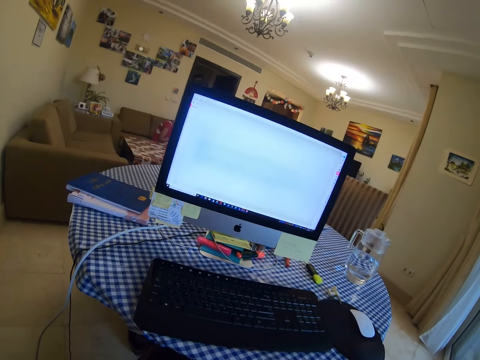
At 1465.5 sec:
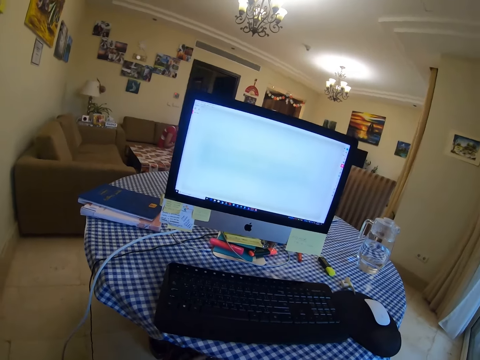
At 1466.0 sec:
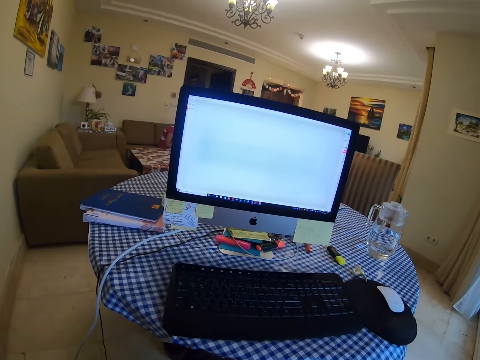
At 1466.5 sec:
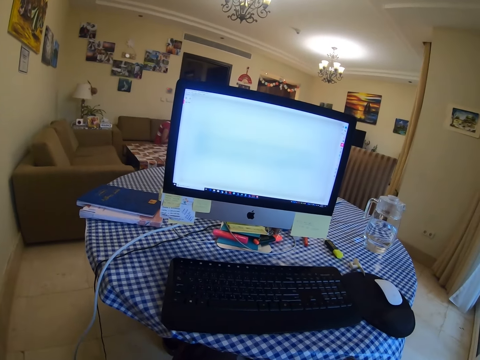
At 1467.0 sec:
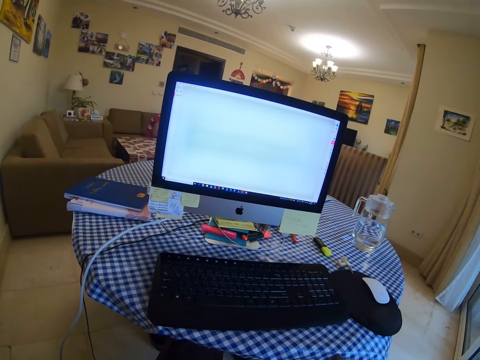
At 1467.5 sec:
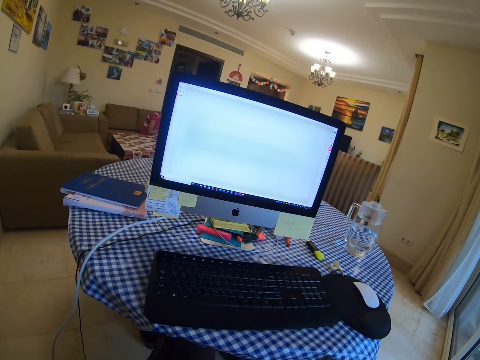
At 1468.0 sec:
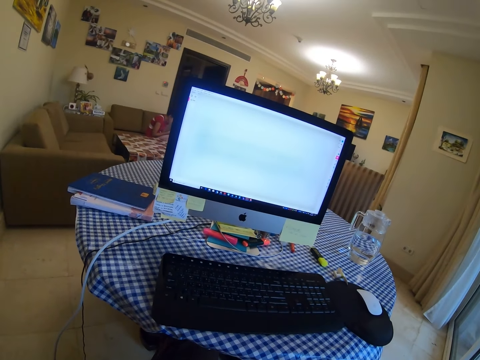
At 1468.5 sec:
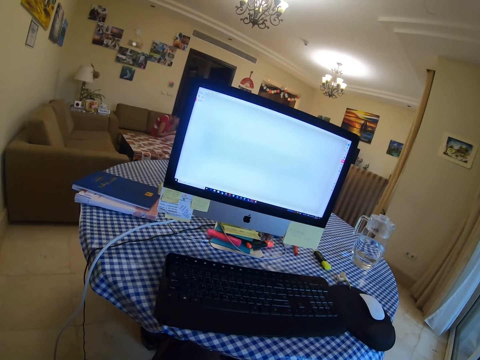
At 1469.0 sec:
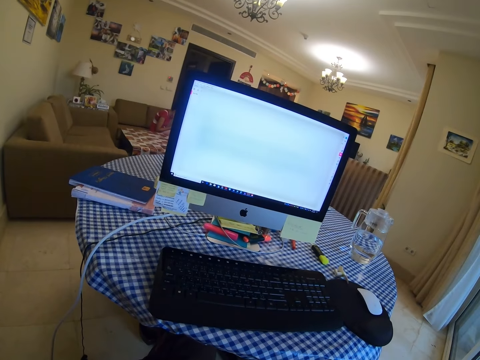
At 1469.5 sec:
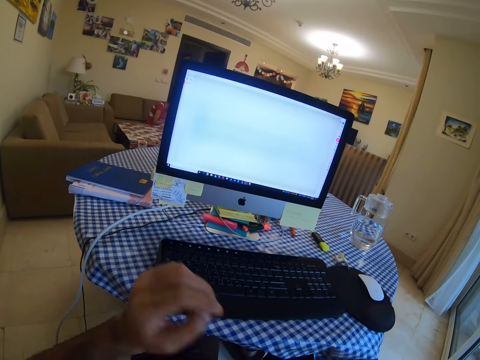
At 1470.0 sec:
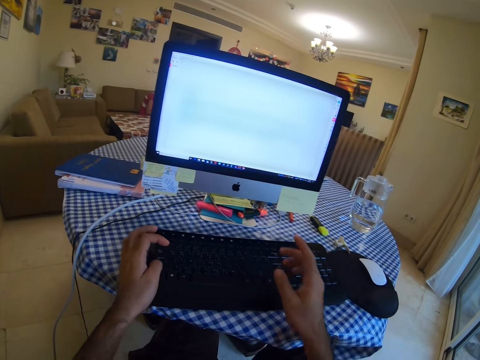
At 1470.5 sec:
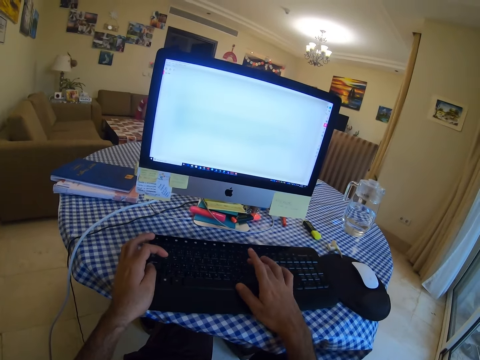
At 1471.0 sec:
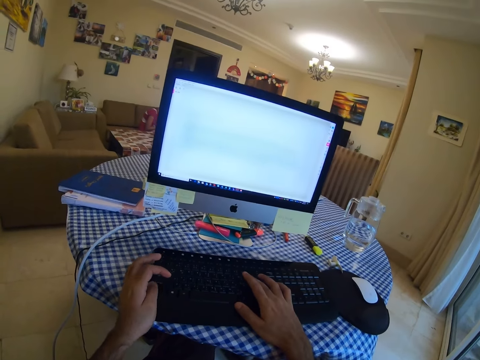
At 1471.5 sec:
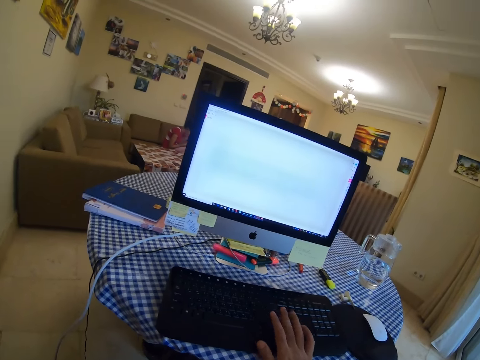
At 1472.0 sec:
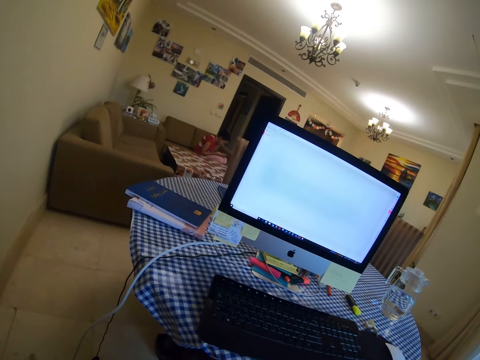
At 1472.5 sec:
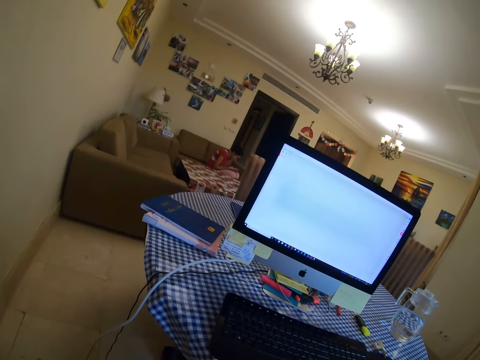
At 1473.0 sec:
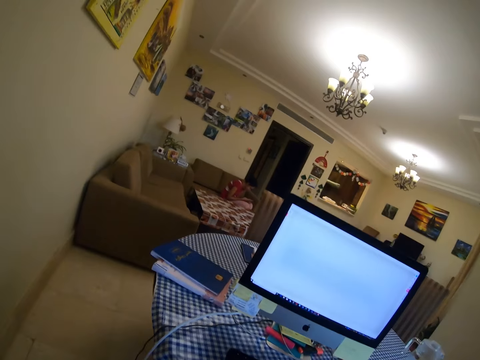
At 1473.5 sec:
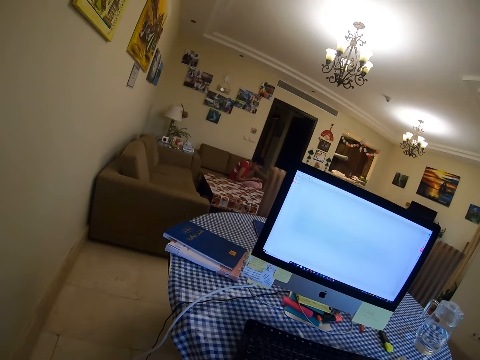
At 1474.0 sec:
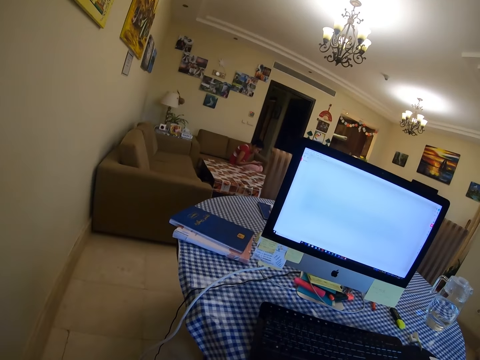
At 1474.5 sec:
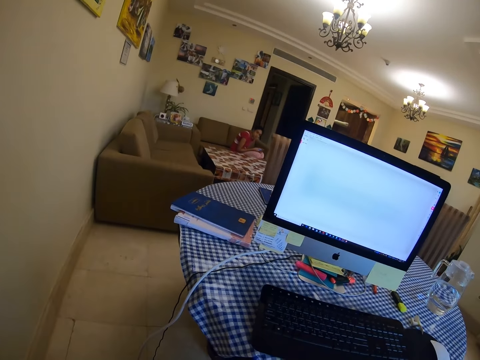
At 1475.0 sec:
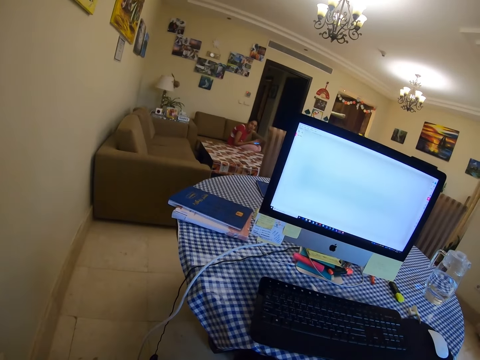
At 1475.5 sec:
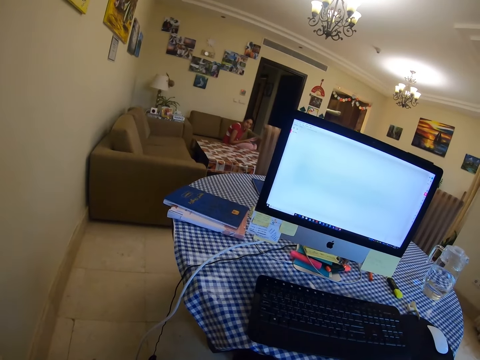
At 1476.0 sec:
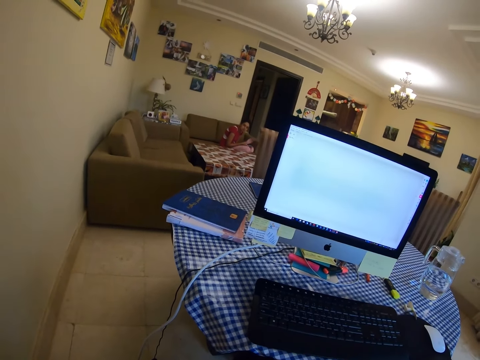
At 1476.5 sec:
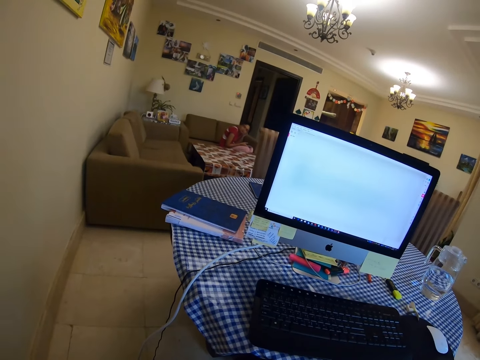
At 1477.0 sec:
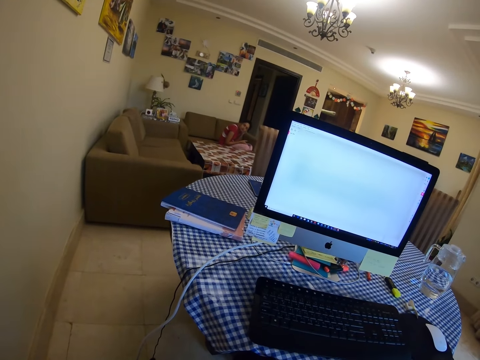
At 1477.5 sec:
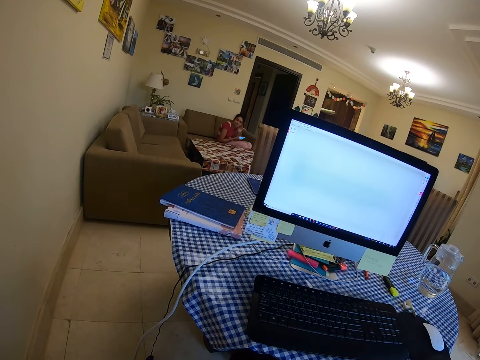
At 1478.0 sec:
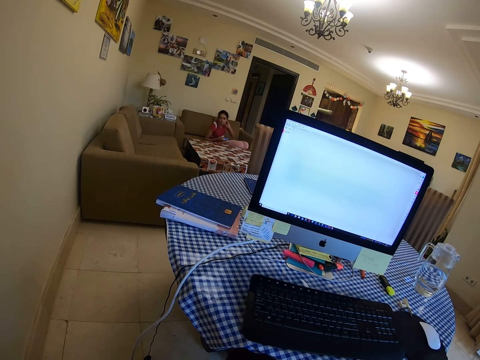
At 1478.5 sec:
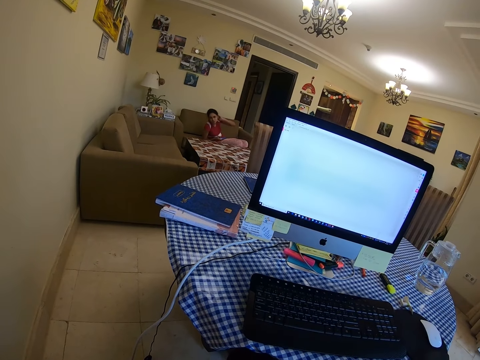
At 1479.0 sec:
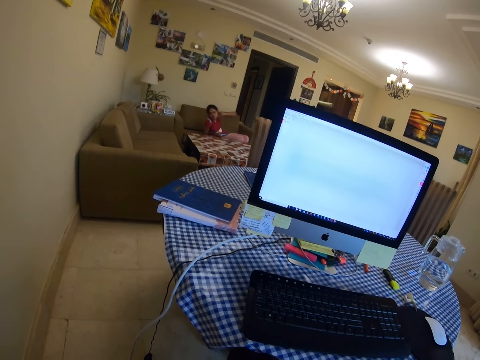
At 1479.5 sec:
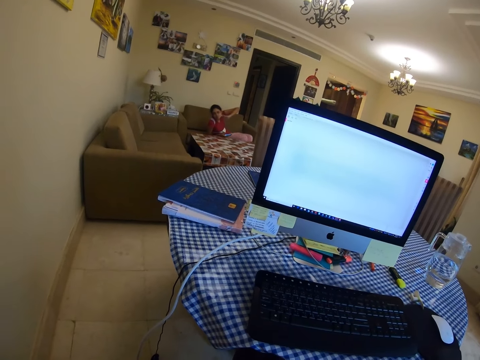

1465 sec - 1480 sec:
The camera wearer moves hands. They look at a lady. The lady uses a phone. The lady looks at the camera wearer. She touches her head. She talks to the camera wearer.

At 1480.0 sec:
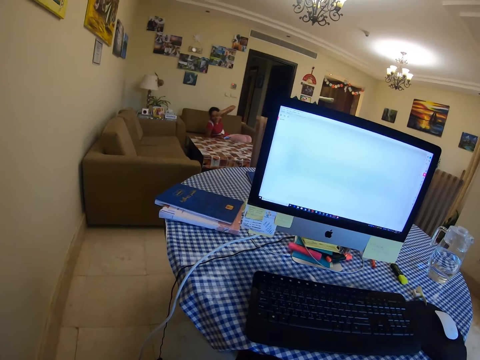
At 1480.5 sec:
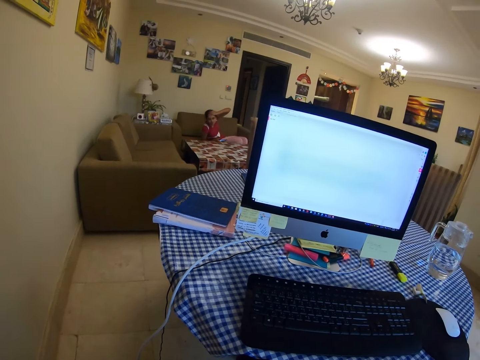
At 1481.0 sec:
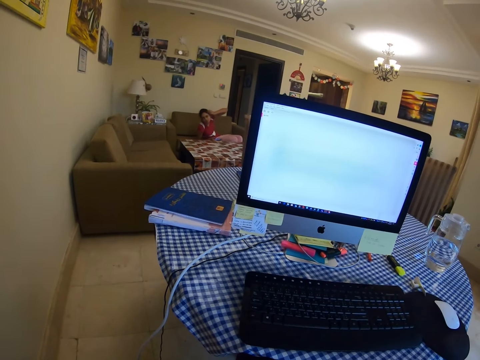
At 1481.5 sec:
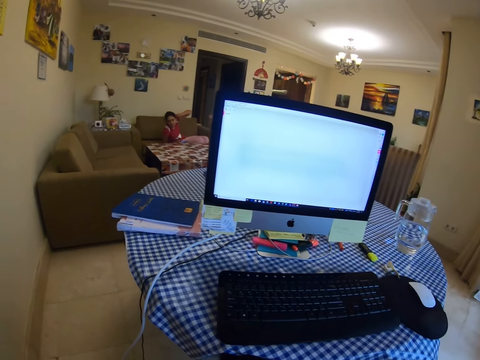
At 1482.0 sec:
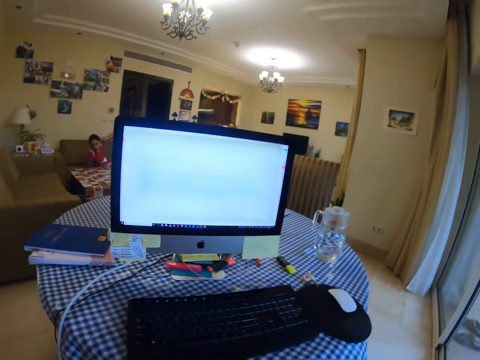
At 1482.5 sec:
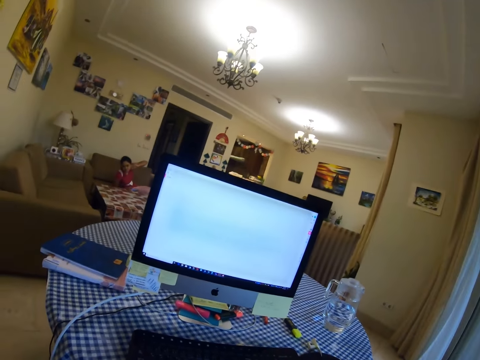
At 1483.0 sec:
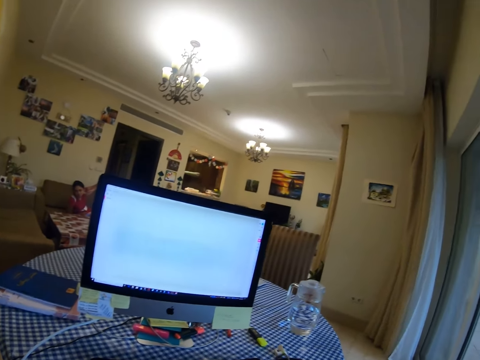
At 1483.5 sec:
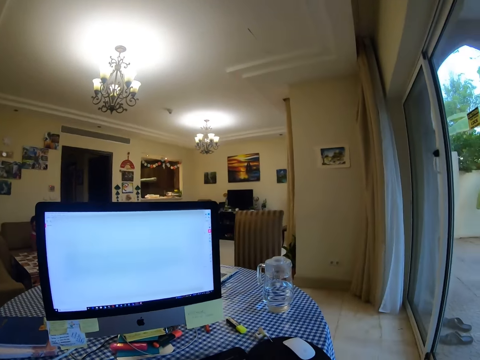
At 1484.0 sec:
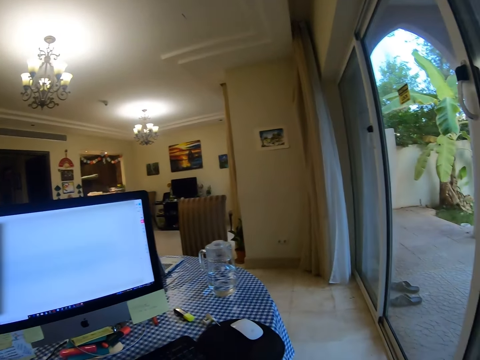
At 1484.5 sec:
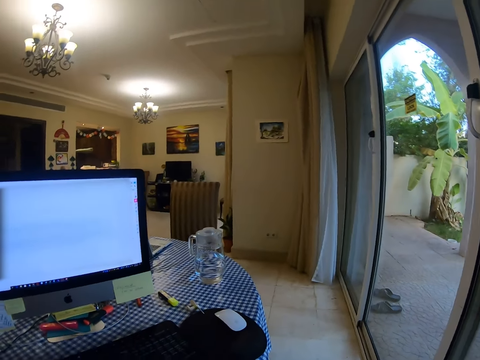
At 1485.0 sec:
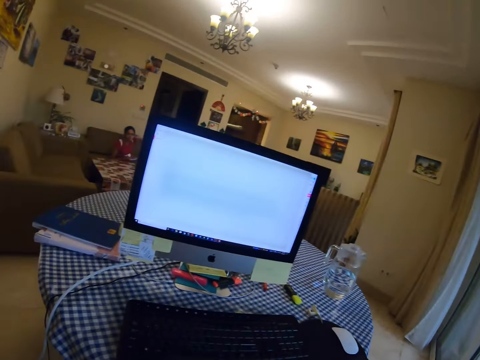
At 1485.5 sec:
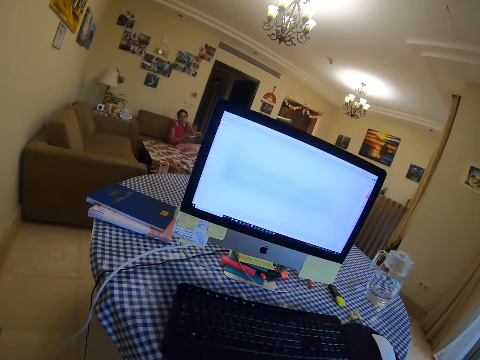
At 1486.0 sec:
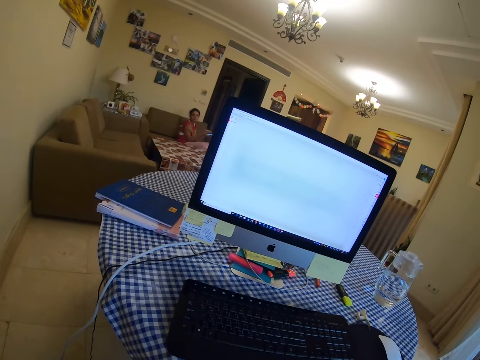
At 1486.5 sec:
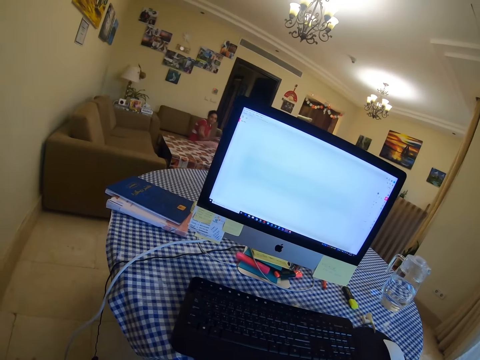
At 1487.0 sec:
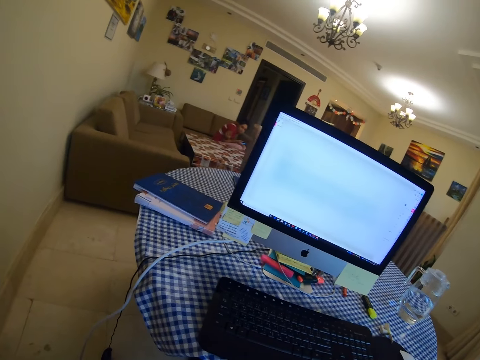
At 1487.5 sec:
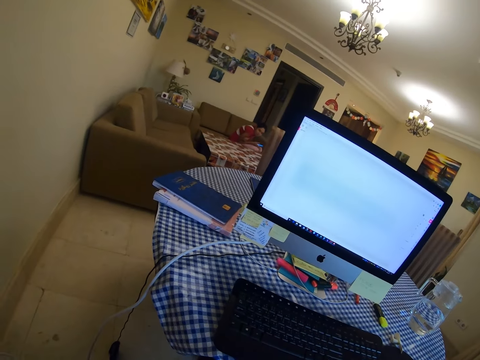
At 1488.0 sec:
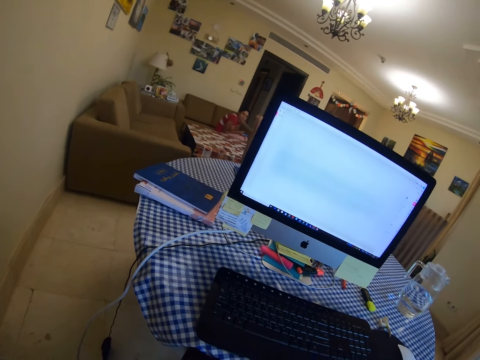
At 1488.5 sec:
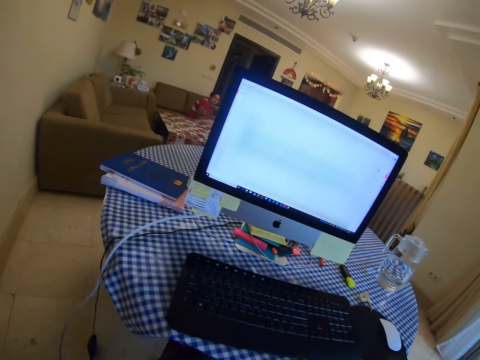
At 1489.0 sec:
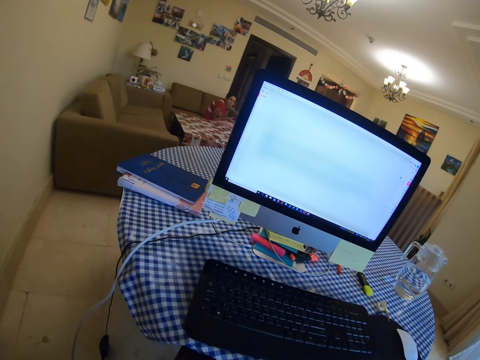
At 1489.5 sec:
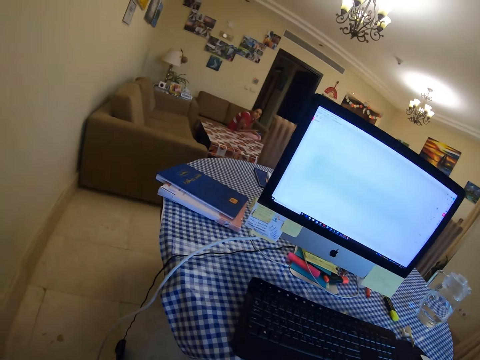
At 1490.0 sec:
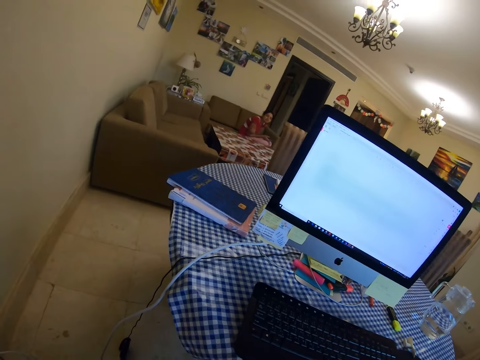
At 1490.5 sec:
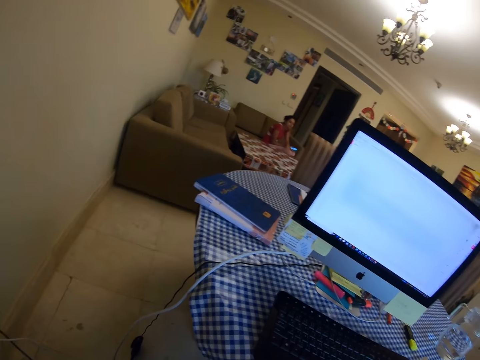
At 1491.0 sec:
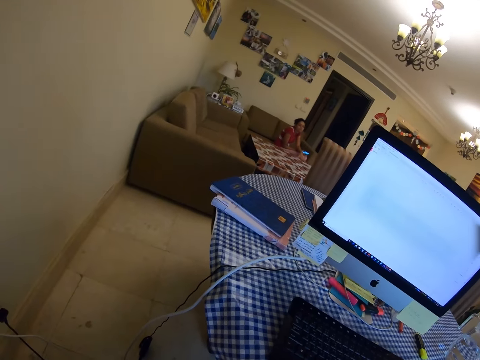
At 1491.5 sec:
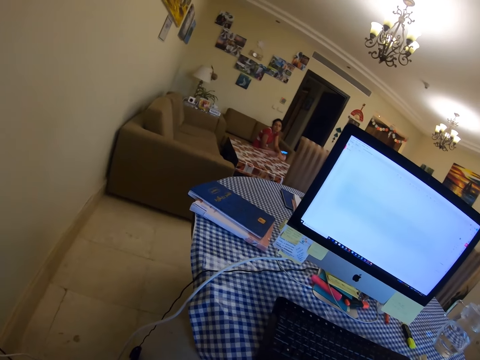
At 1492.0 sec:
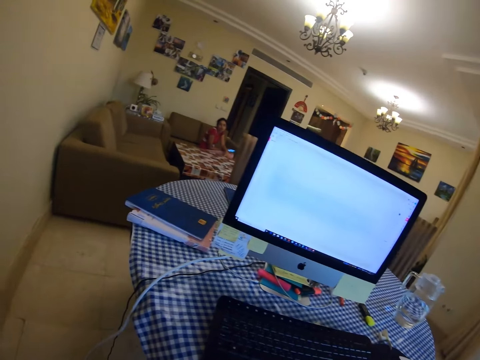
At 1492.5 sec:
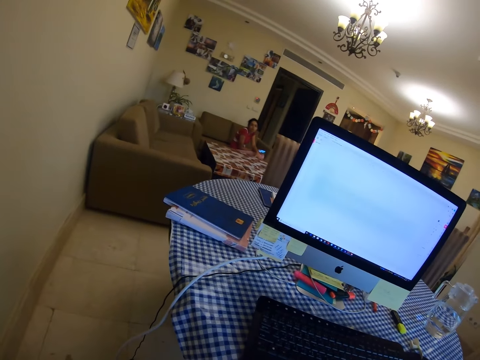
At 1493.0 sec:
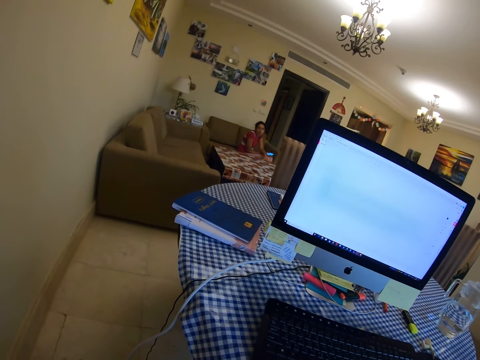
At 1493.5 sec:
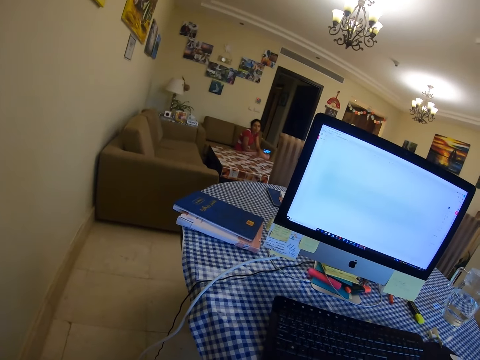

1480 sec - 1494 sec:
The camera wearer converses with a lady. They look around. They look at the lady.
